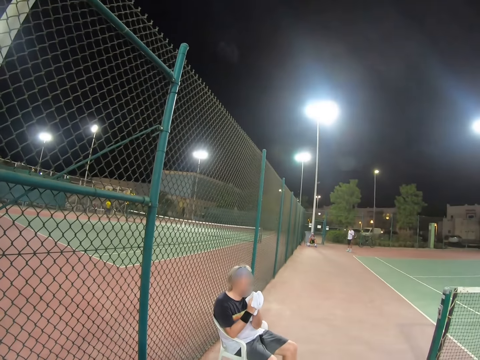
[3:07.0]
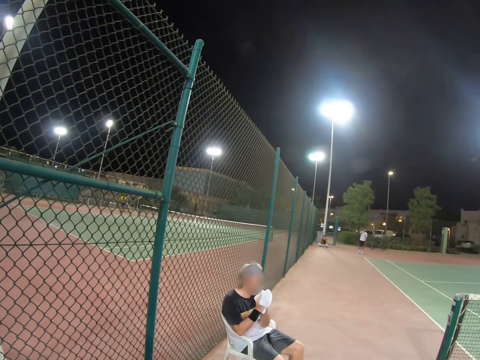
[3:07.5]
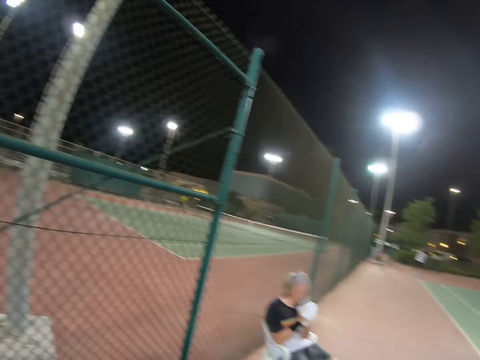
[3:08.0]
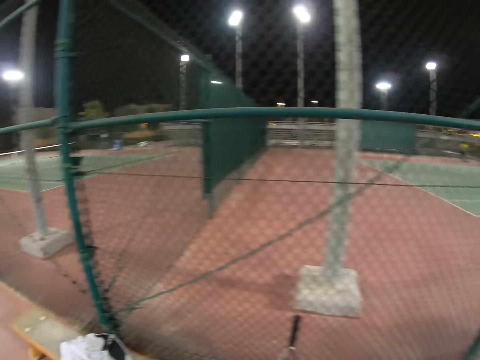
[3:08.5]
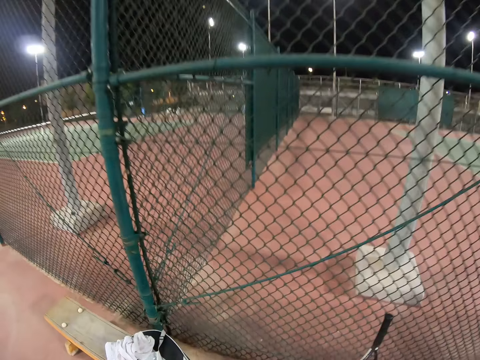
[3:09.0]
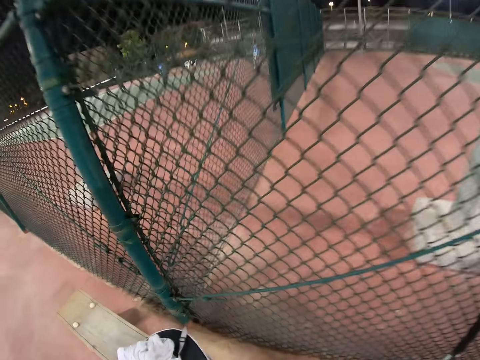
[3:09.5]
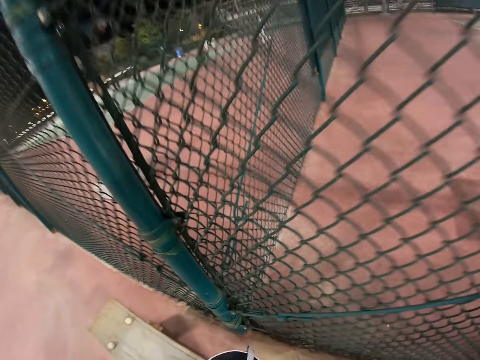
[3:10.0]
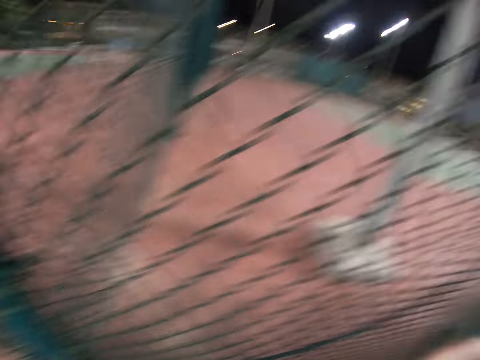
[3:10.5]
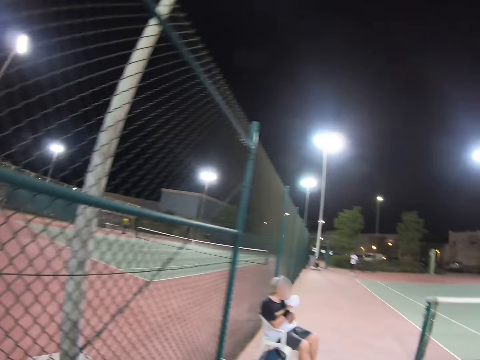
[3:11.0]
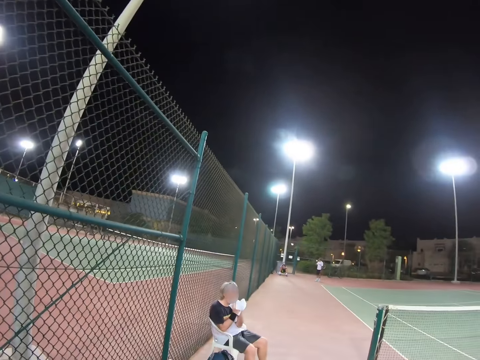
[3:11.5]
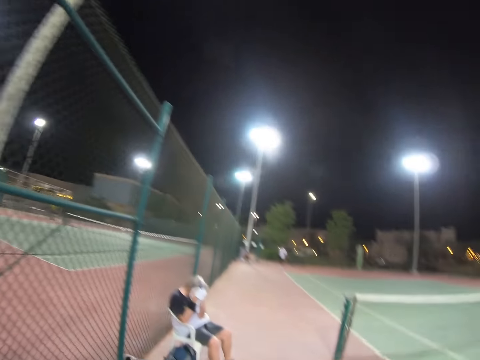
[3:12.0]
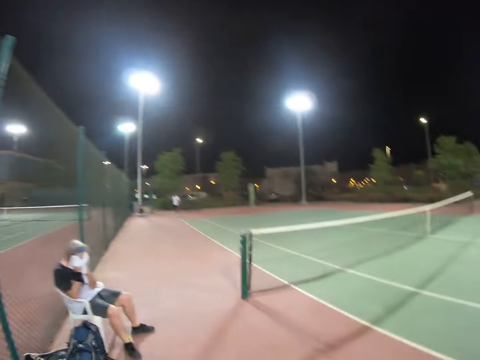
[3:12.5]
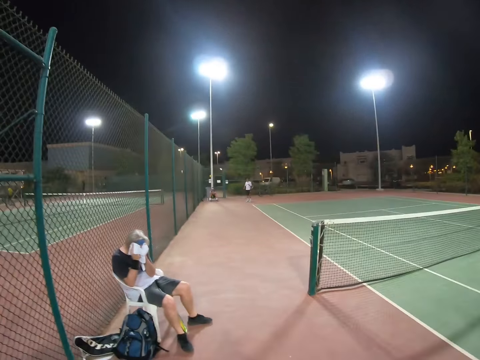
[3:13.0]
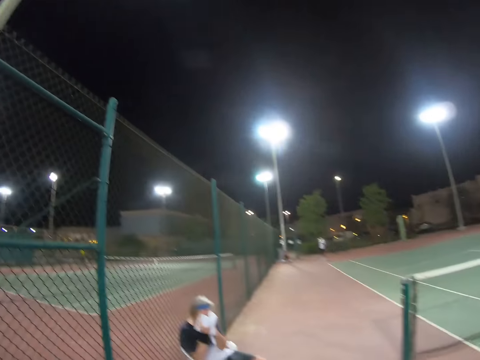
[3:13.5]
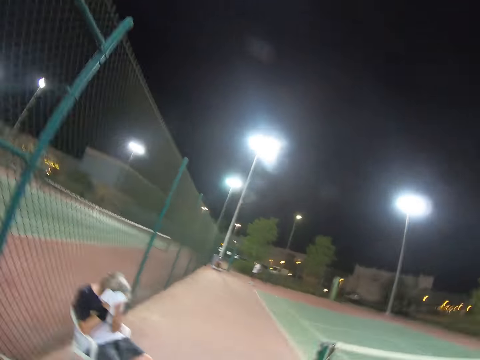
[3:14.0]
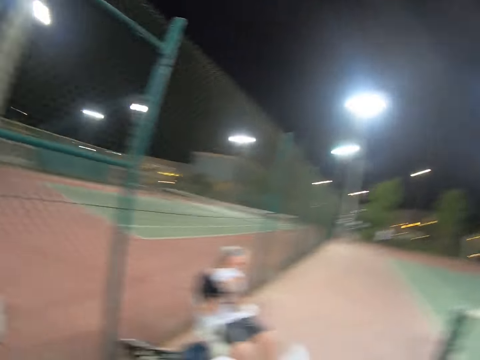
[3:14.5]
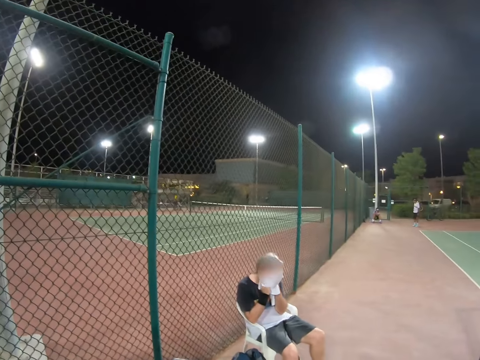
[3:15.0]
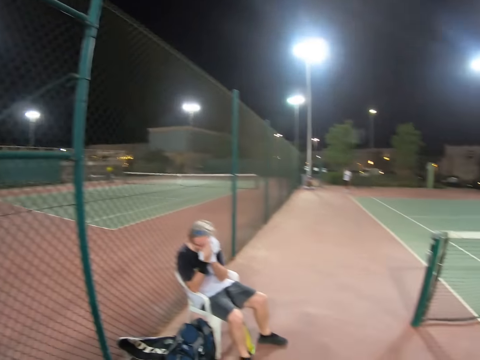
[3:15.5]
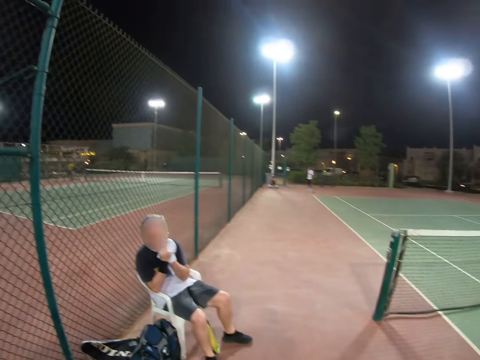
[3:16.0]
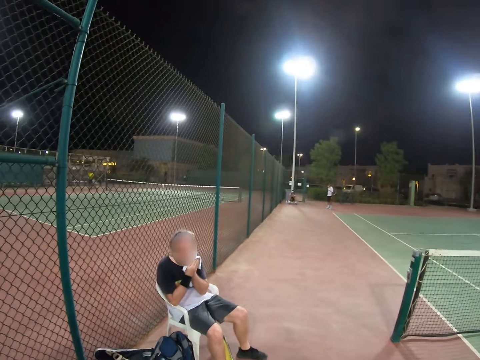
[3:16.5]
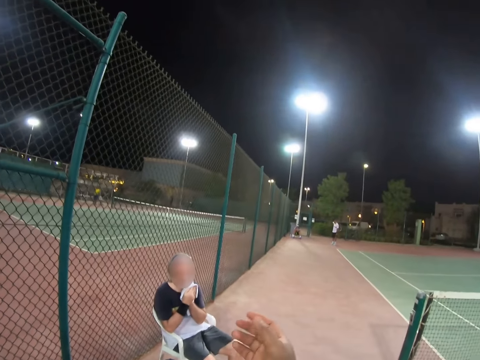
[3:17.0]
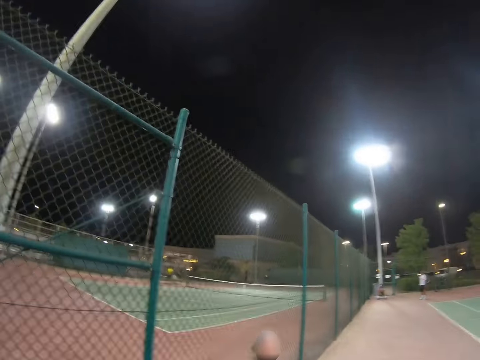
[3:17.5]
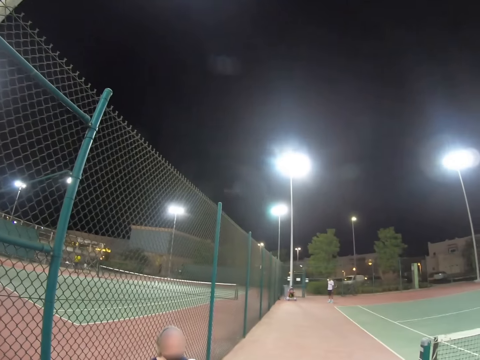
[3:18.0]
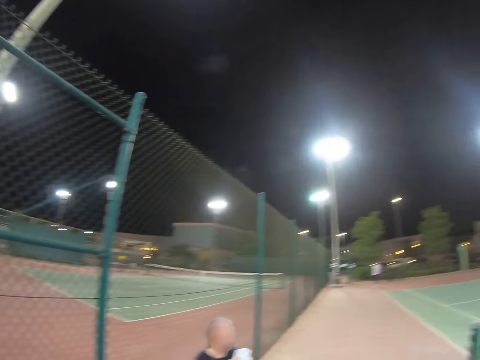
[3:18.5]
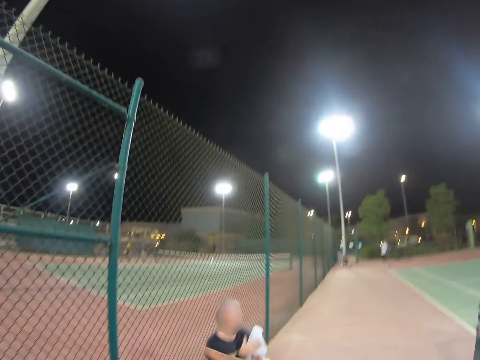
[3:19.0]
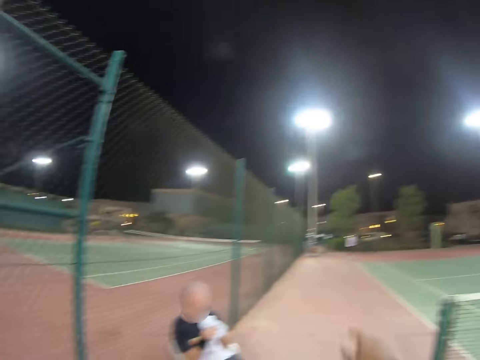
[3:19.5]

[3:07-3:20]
The camera wearer walks around a field. A man rubs his face with a towel. The camera wearer wipes his sweat with a towel. He walks around the field. He looks around the field.

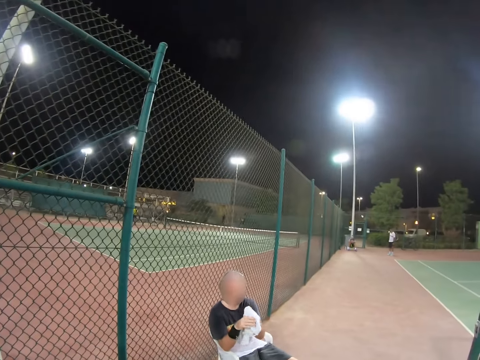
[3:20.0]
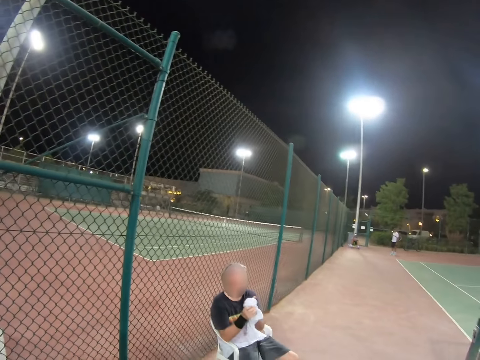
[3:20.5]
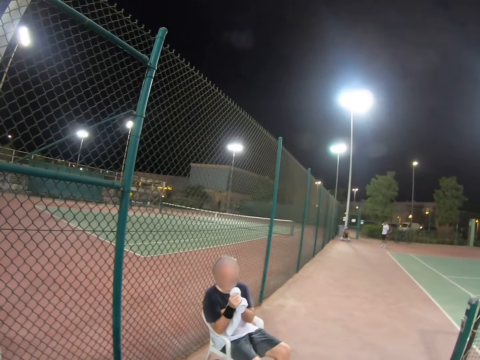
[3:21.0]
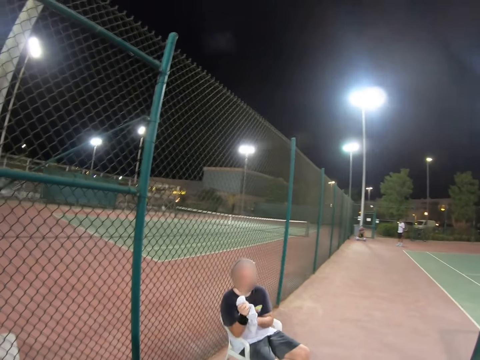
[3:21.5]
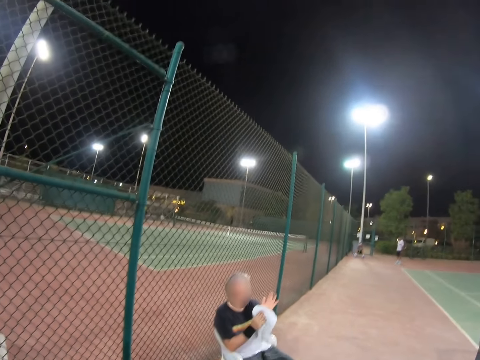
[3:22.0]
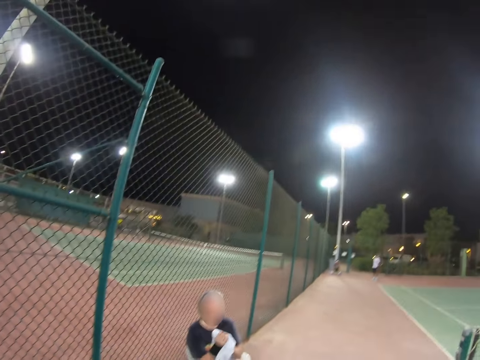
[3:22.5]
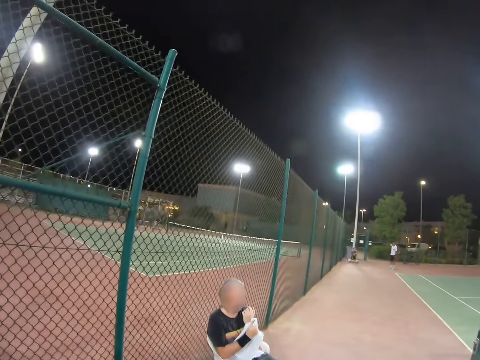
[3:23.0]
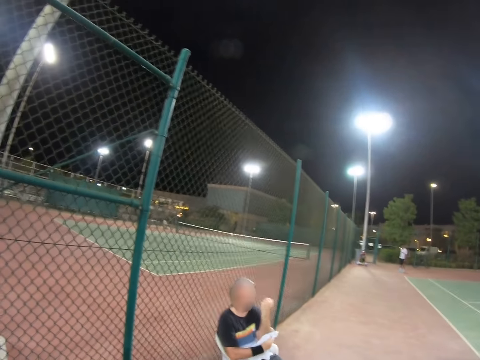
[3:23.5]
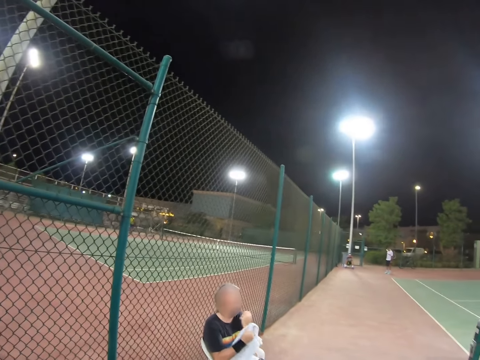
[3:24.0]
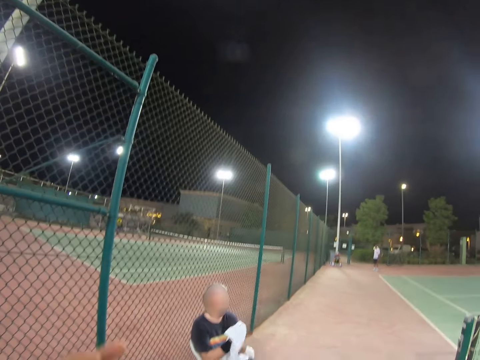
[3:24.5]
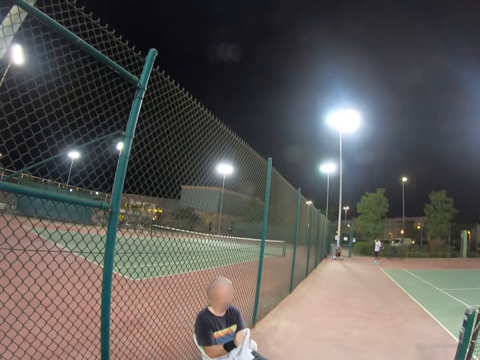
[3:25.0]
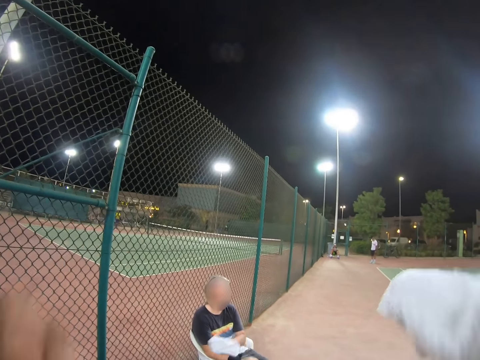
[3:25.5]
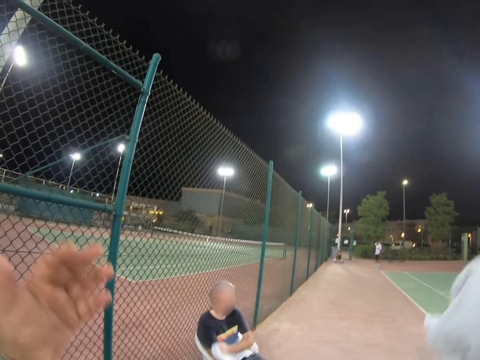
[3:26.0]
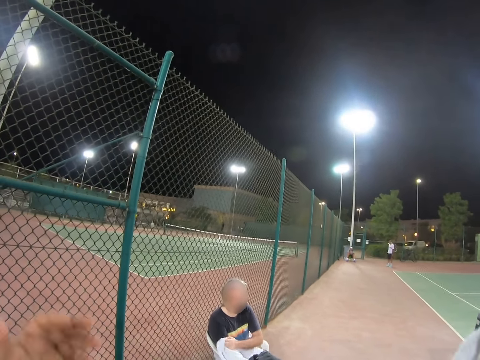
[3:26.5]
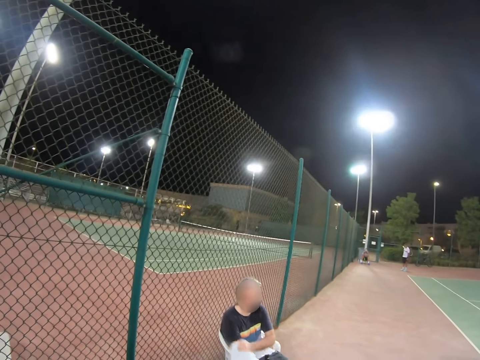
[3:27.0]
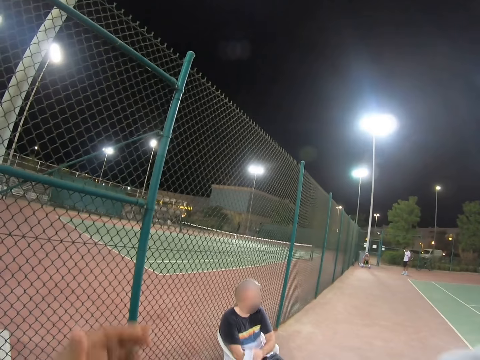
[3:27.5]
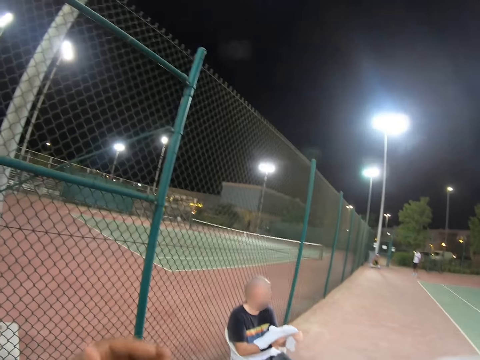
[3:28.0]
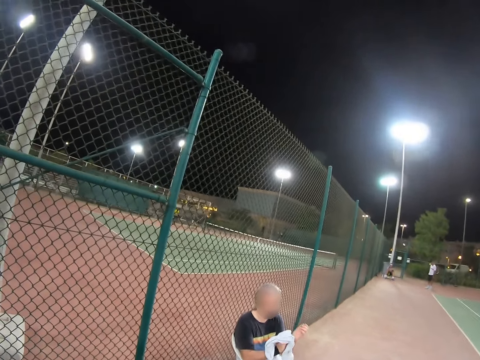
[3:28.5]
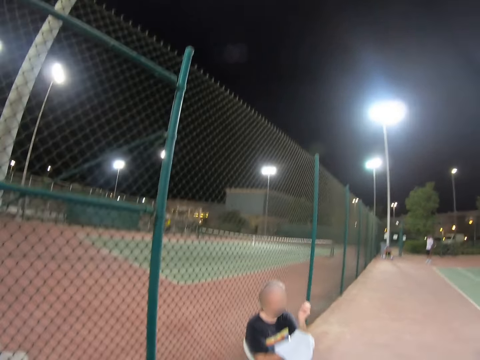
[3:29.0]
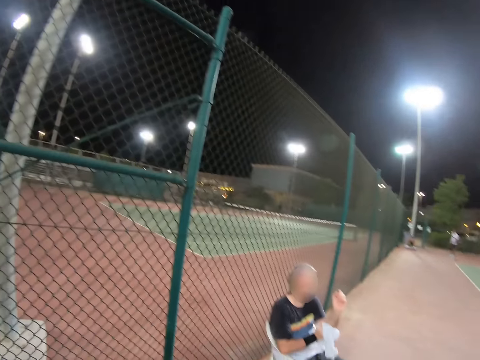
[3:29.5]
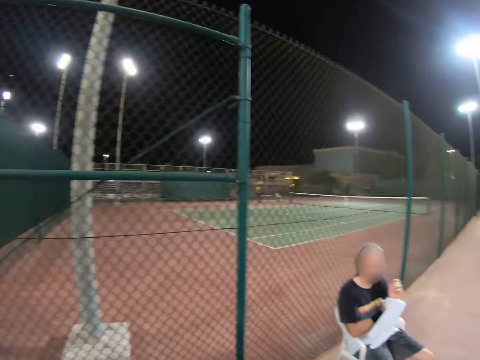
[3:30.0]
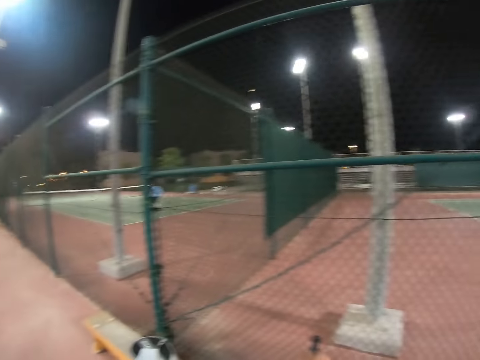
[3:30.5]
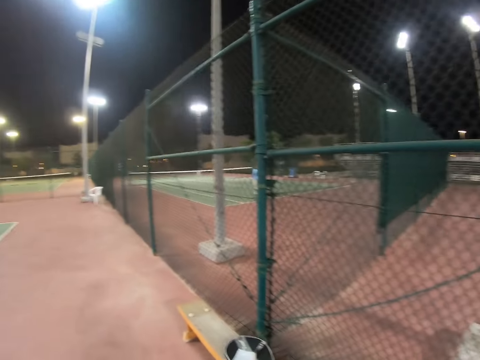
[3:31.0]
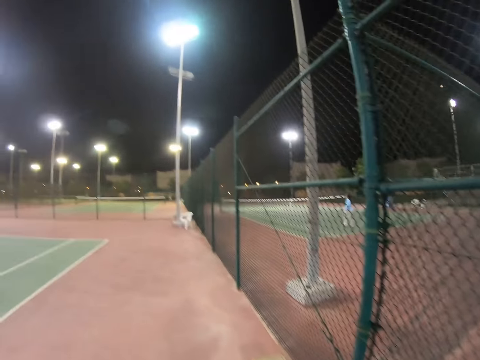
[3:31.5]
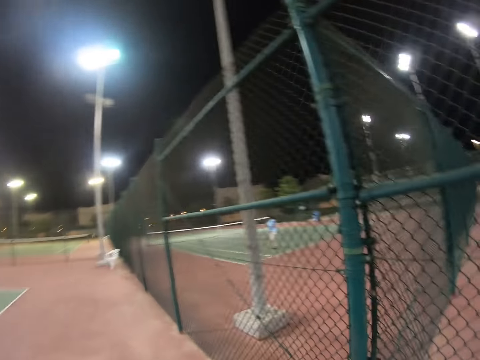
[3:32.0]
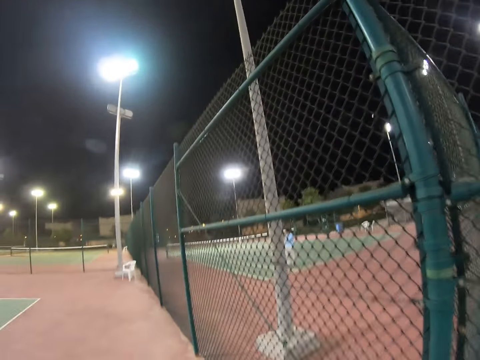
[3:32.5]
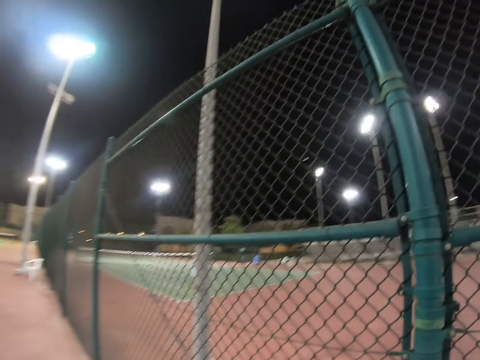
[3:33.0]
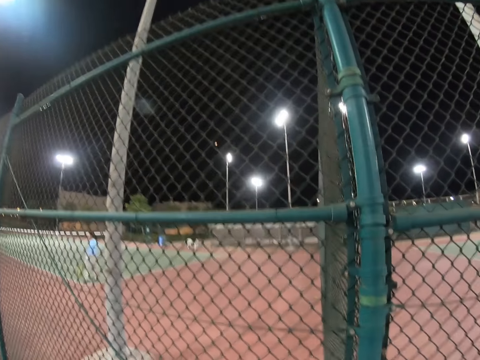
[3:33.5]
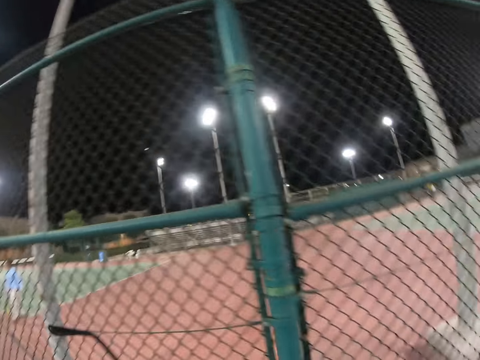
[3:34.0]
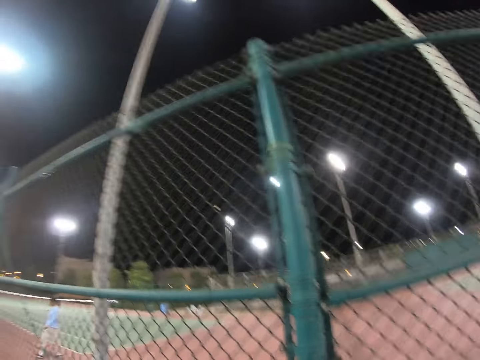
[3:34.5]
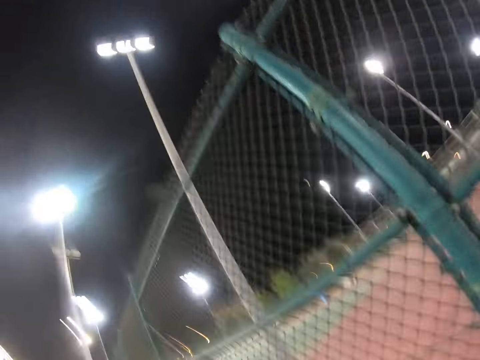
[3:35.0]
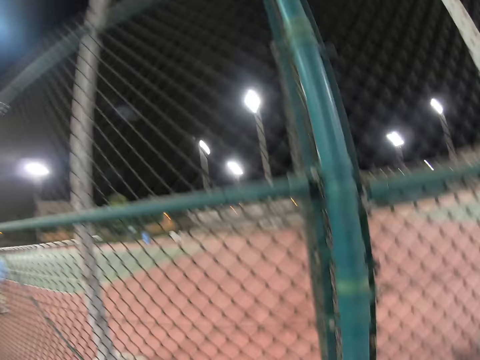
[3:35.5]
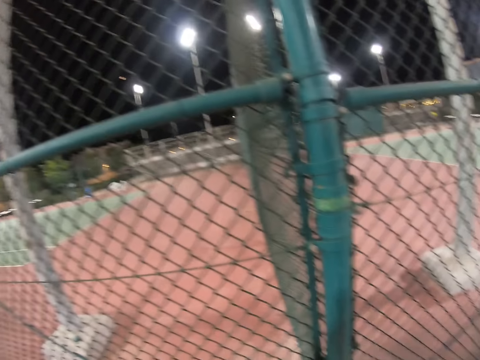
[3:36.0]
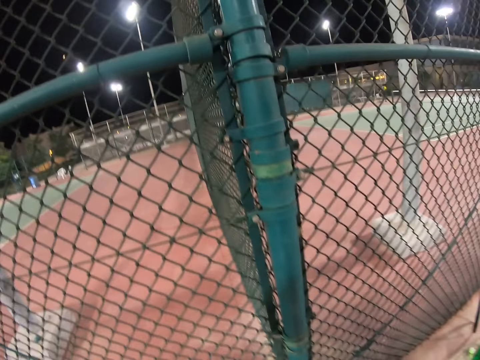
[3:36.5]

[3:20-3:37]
The camera wearer interacts with a man. The man wipes his hands with a towel. The camera wearer looks around a field. The man wipes his hands with the towel. The camera wearer looks around the field. They walk around the field. They look around the field.
